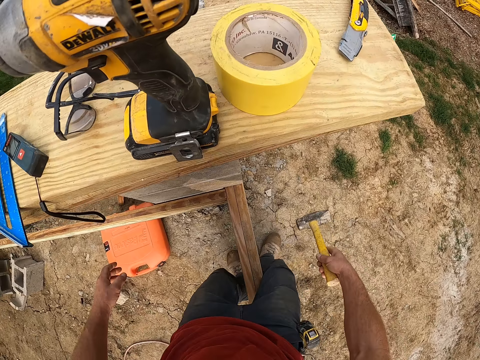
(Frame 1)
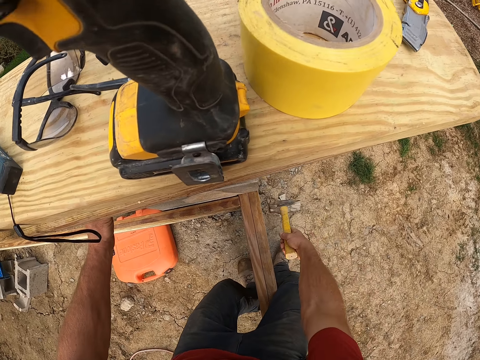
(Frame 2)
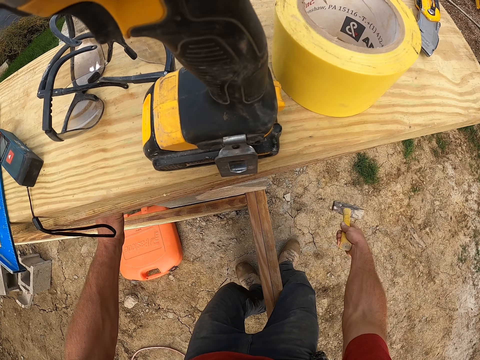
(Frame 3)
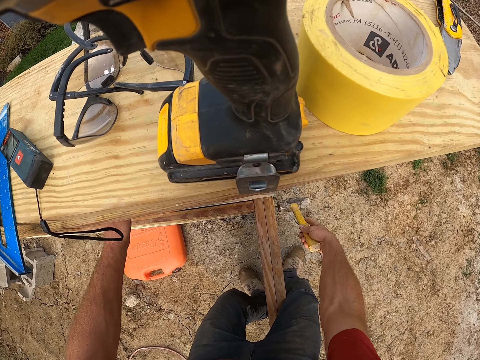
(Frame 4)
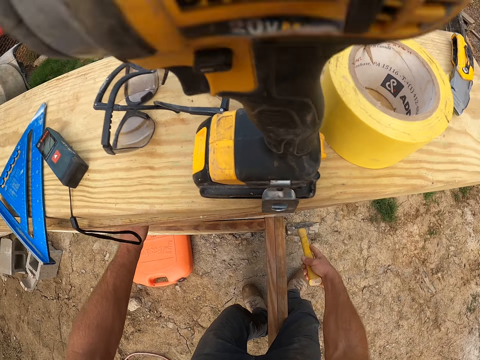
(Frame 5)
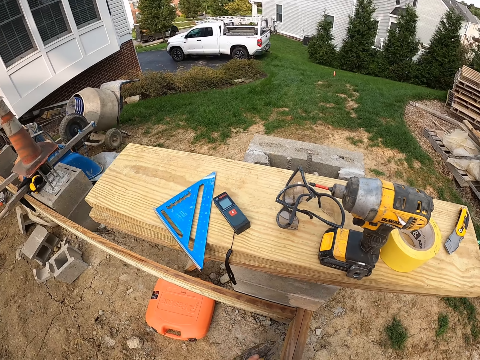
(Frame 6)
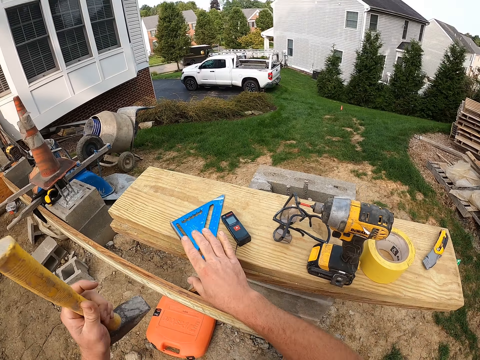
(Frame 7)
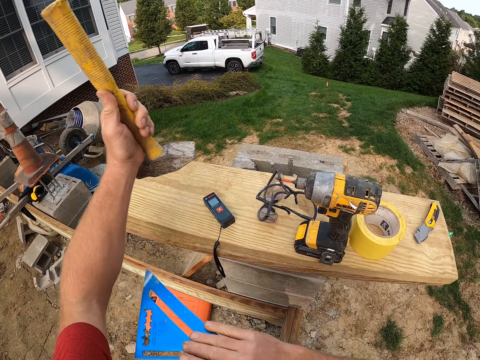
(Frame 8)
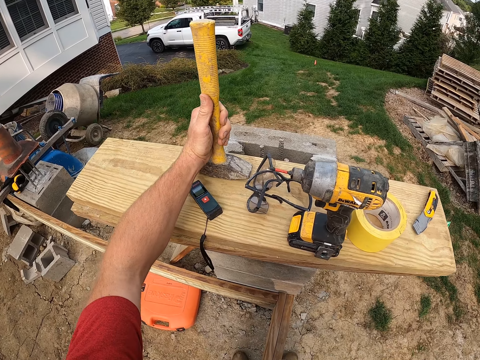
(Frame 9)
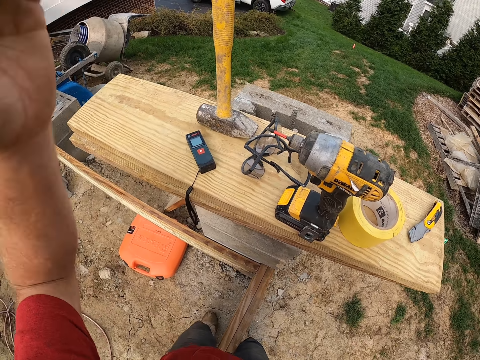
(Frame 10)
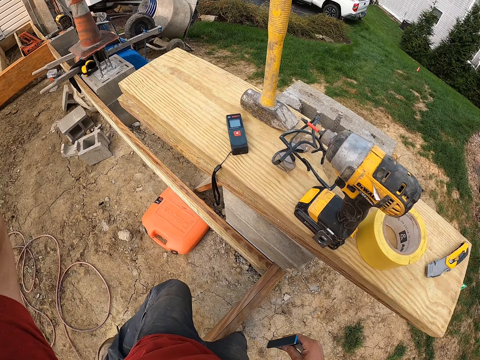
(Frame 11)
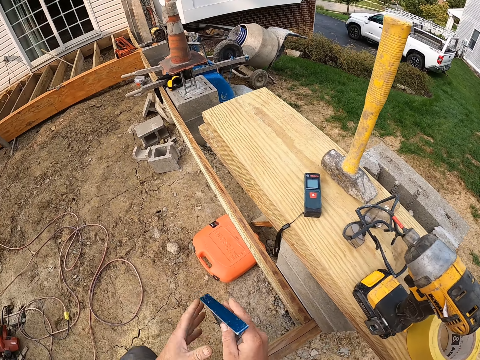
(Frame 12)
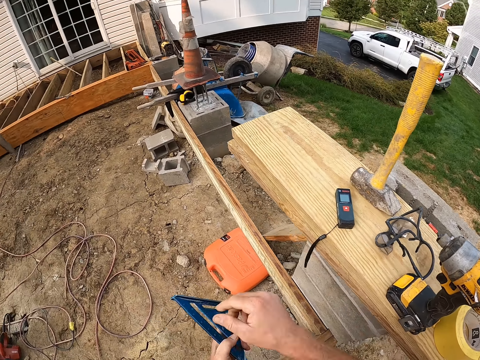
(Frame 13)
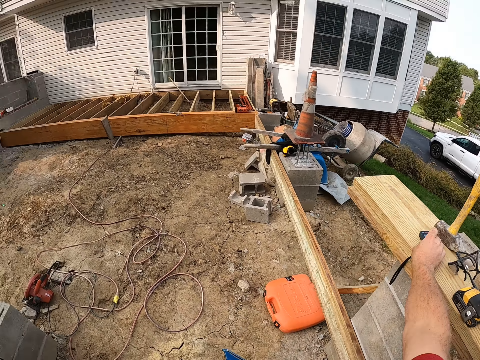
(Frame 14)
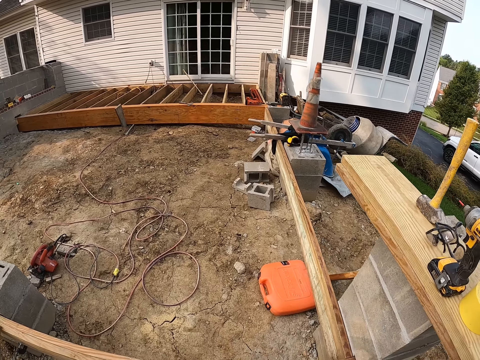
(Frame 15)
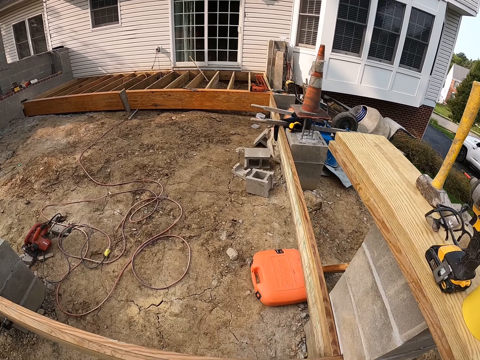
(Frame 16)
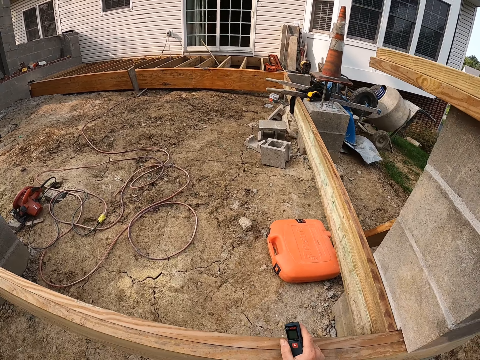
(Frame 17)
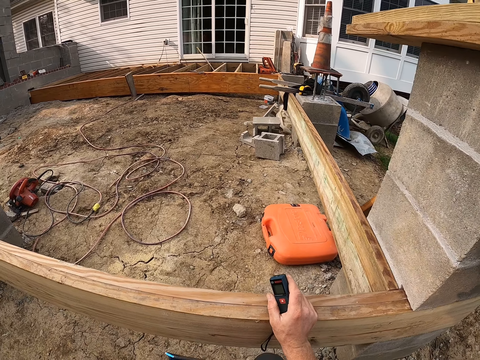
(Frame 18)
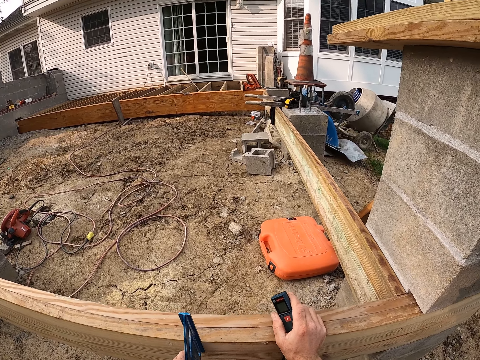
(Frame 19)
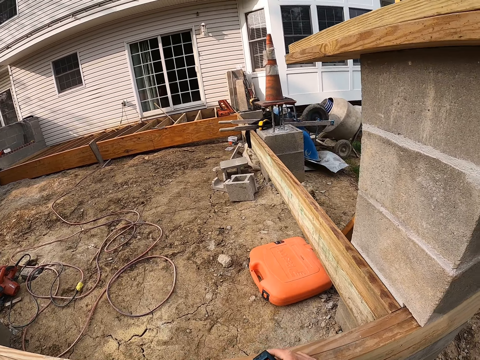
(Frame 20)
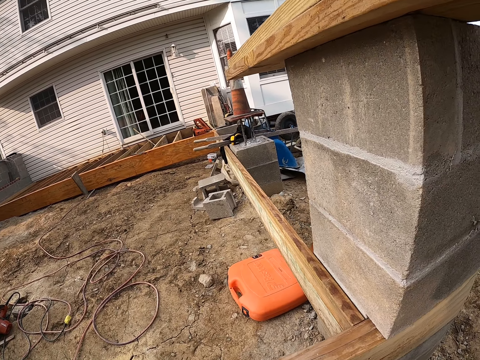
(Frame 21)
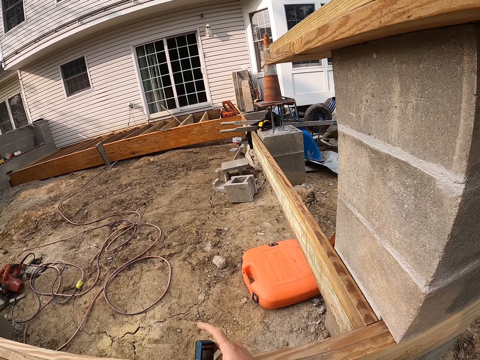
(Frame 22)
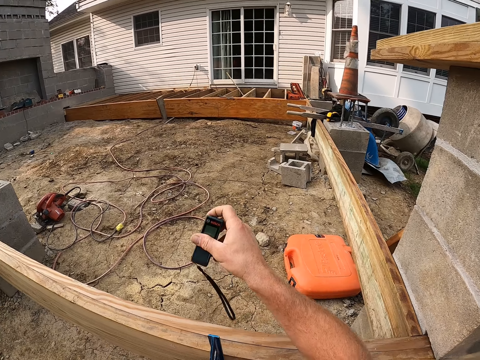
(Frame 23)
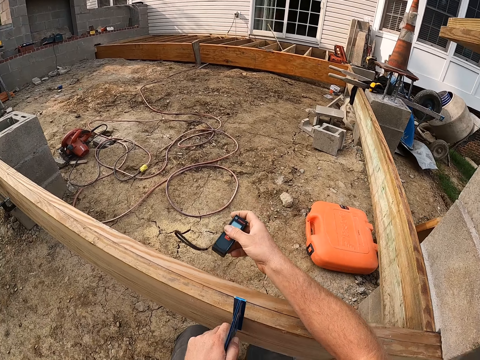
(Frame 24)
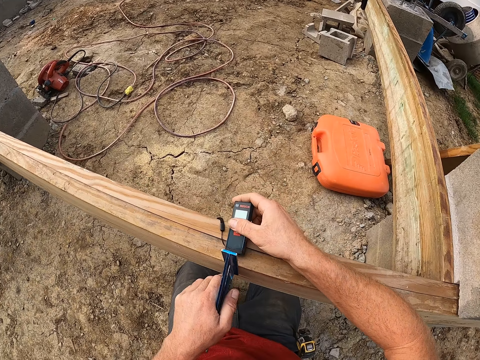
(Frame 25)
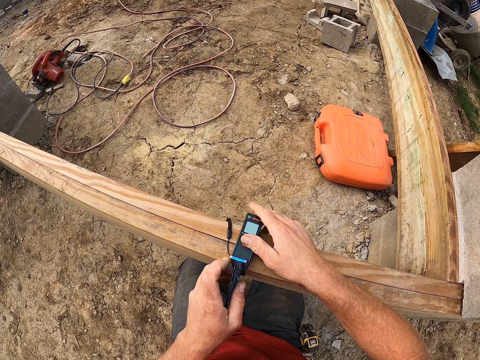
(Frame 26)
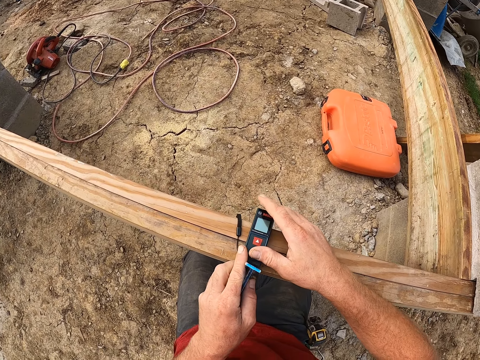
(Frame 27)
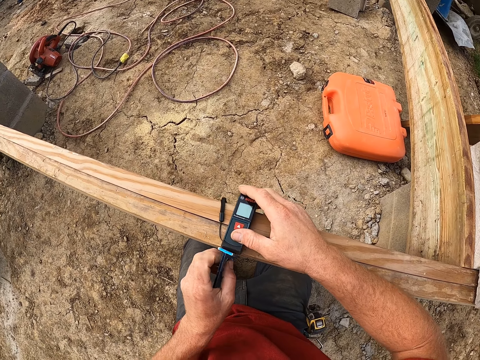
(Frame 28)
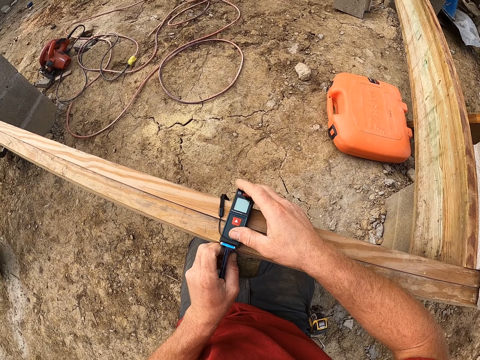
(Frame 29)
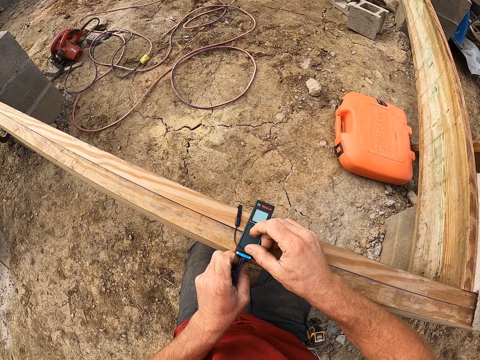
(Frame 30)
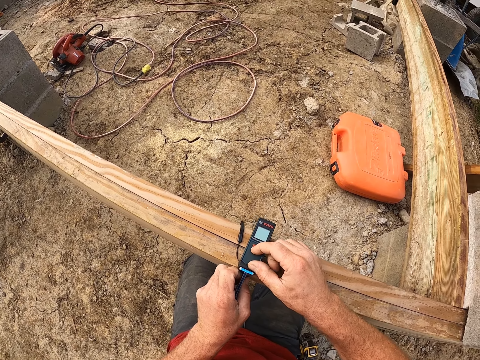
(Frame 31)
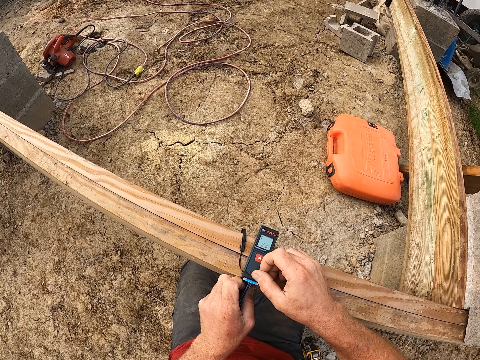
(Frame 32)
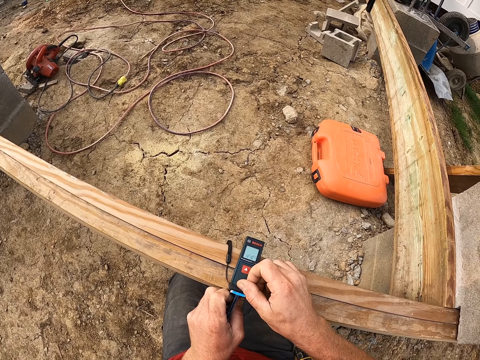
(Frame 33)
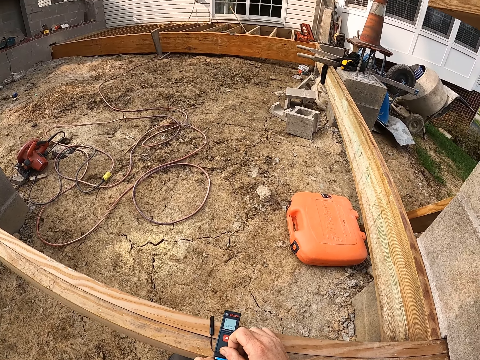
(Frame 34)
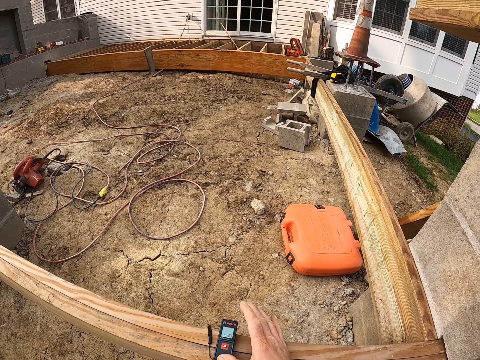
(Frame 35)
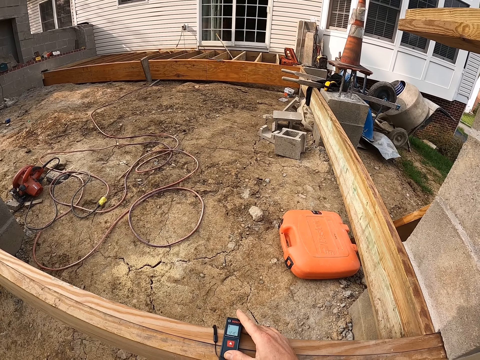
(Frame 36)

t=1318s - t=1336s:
The camera wearer hits a wood with the hammer. They drop the hammer on top of the wood. They pick up the blue ruler from on top of the wood. They pick up the laser measure from on top of the wood. They measure the wood with the blue ruler and the laser measure. They put an object on the wood.

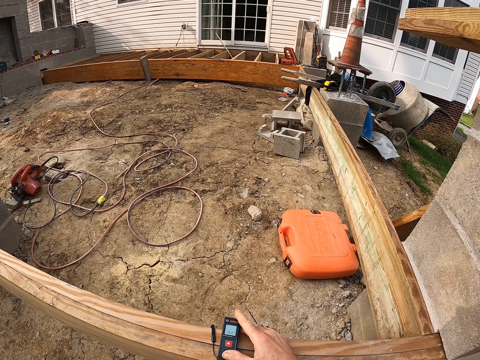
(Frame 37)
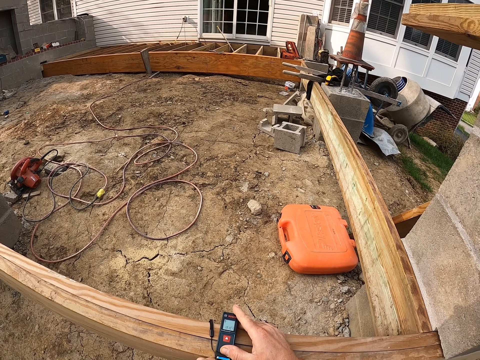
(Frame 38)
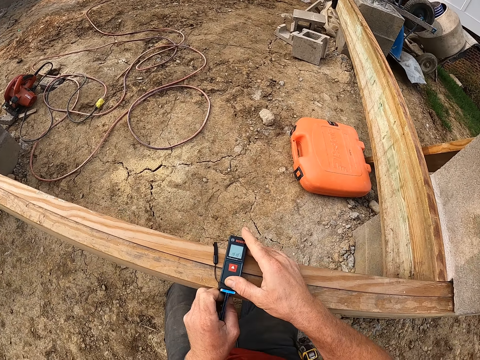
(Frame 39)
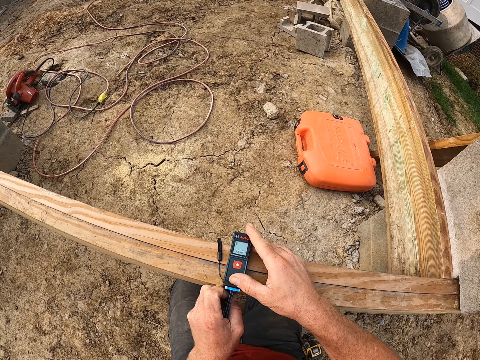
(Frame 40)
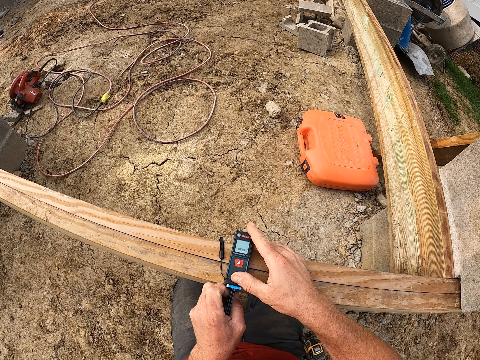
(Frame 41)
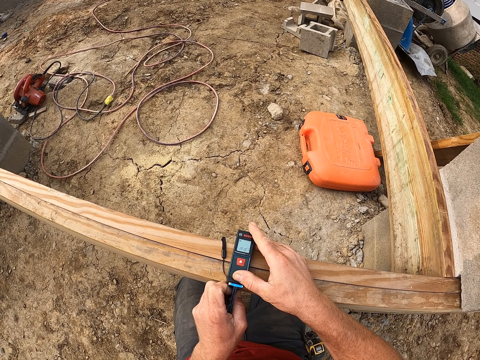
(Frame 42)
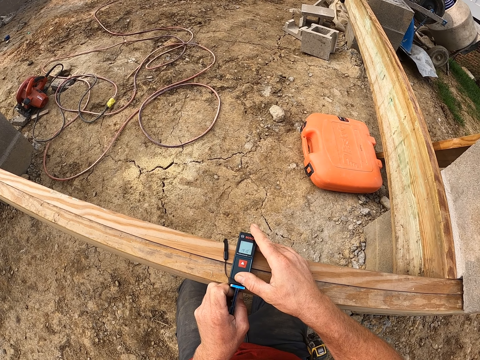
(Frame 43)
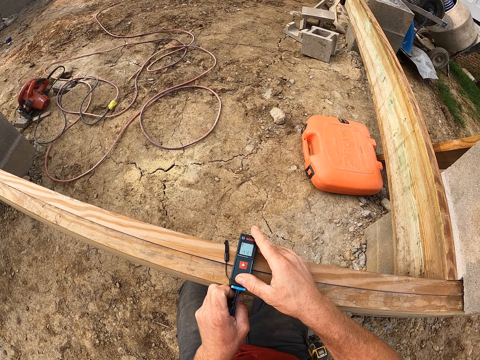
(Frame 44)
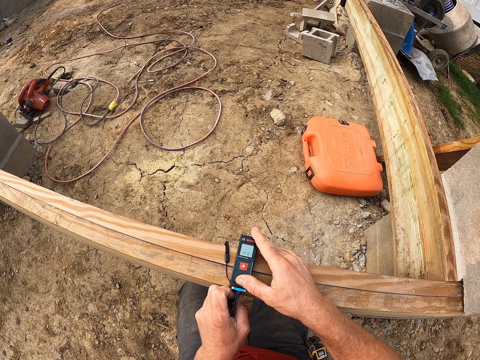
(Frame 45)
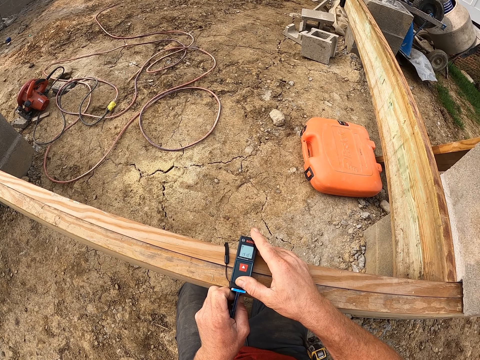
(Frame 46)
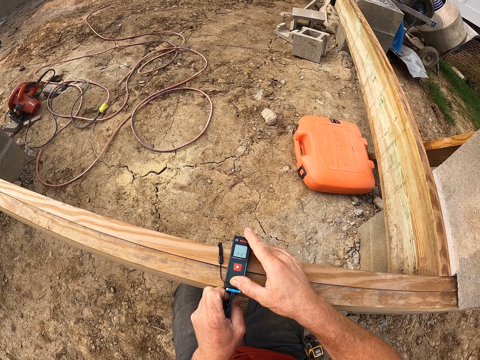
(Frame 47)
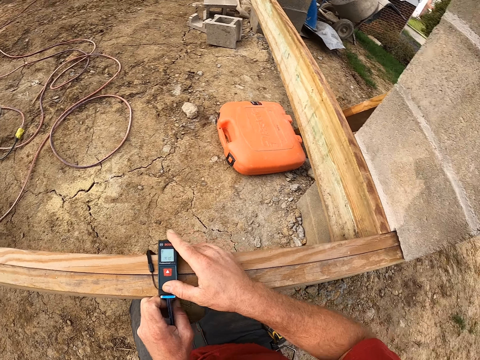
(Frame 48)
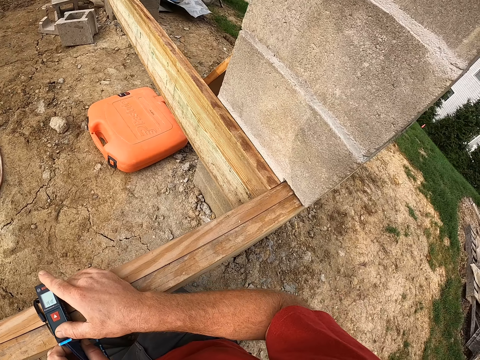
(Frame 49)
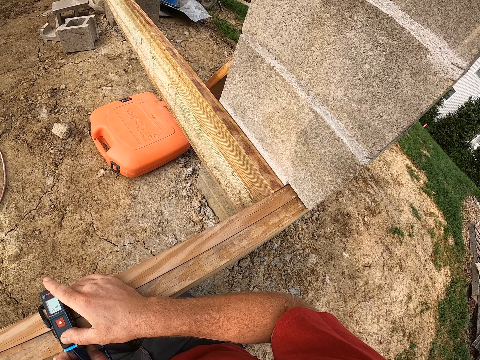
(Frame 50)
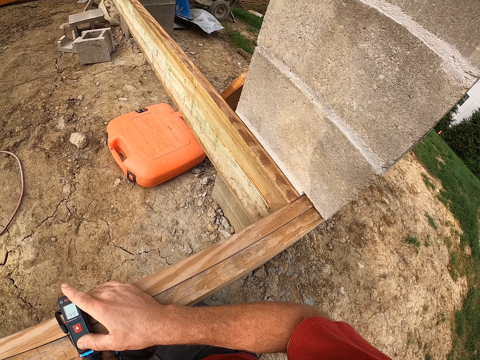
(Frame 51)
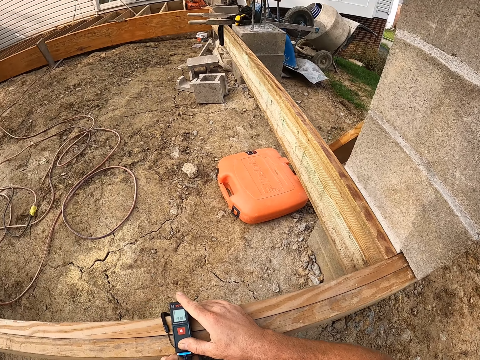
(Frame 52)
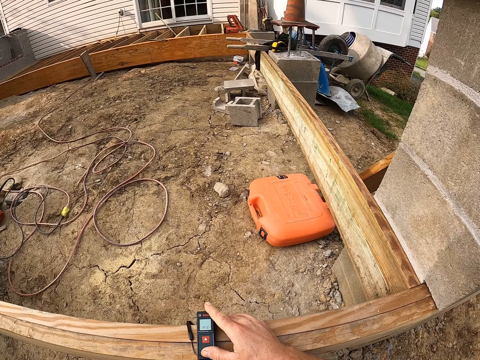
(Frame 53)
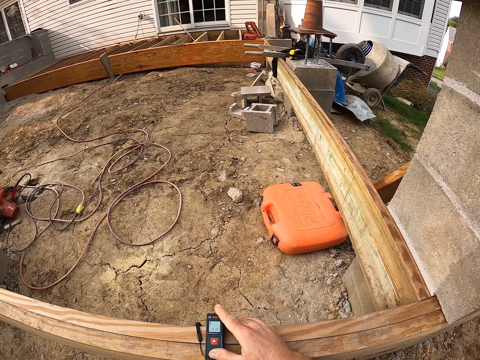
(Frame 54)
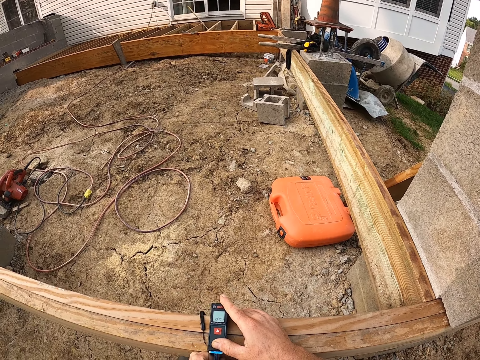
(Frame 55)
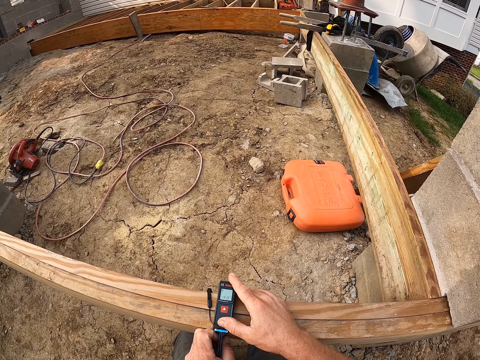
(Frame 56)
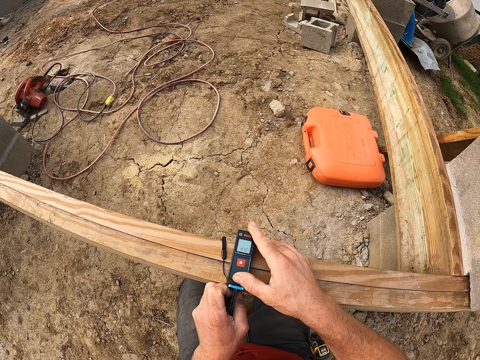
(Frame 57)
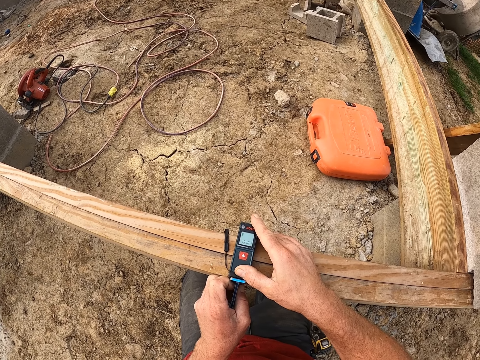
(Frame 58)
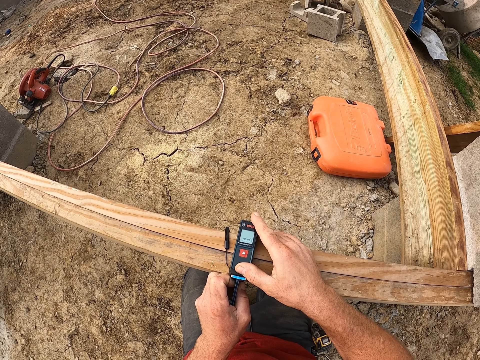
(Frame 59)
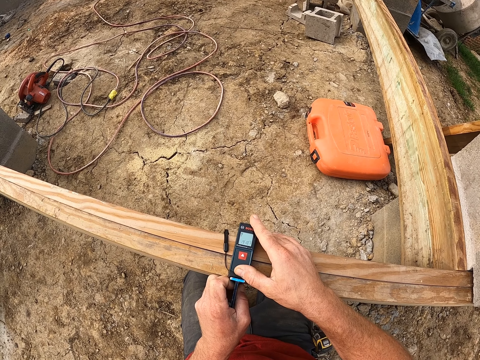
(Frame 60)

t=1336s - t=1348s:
The camera wearer looks at something.
